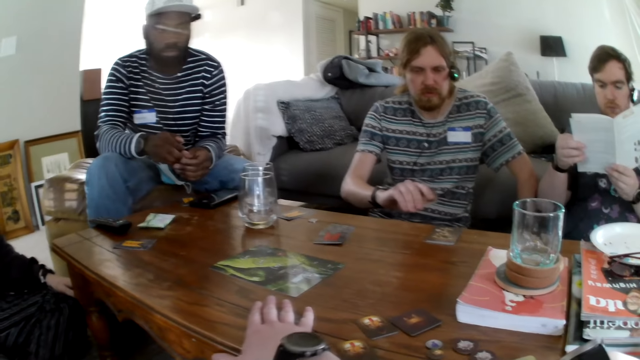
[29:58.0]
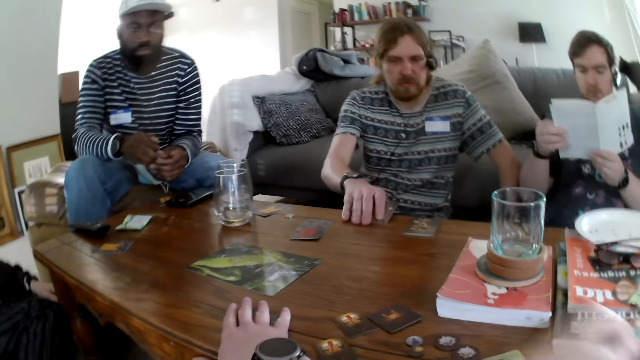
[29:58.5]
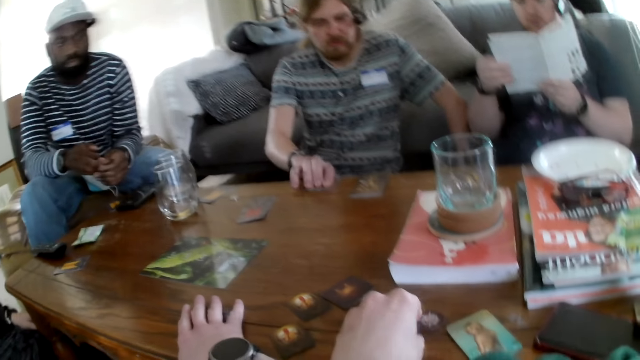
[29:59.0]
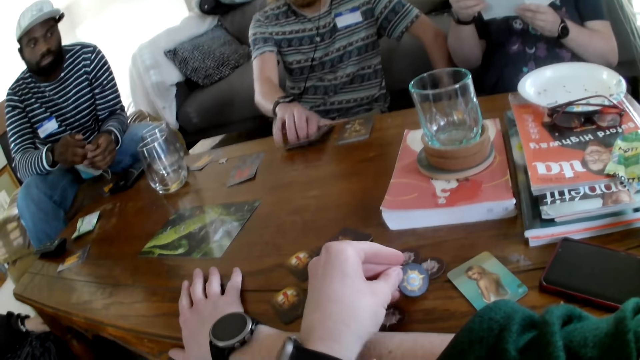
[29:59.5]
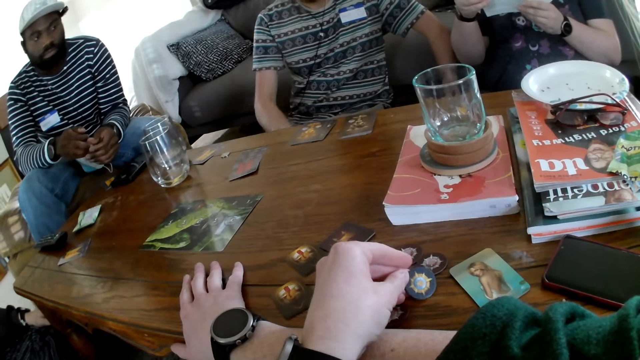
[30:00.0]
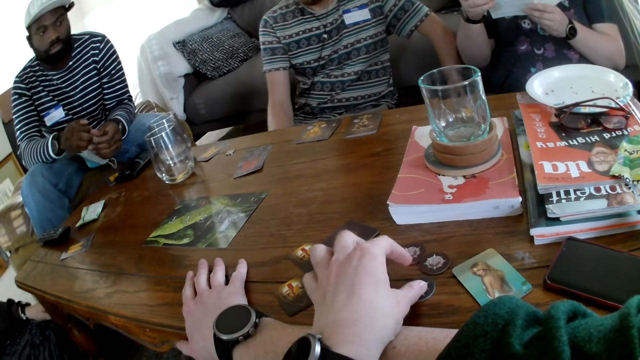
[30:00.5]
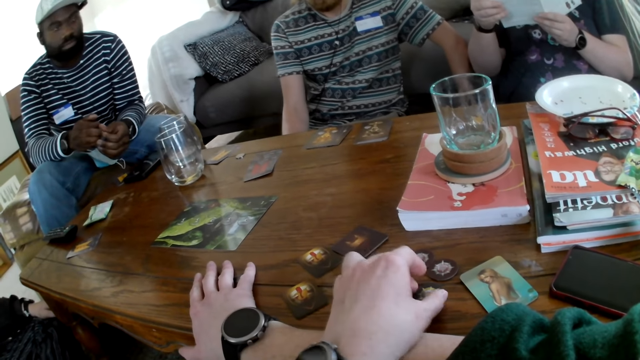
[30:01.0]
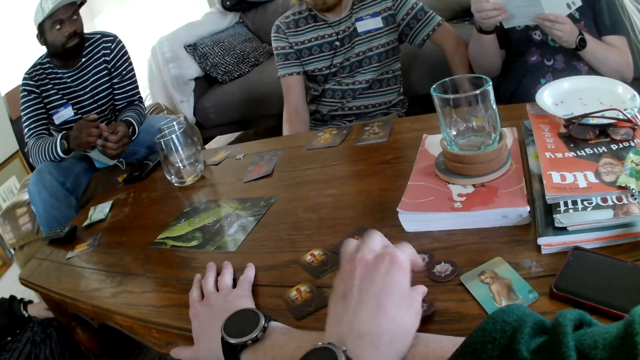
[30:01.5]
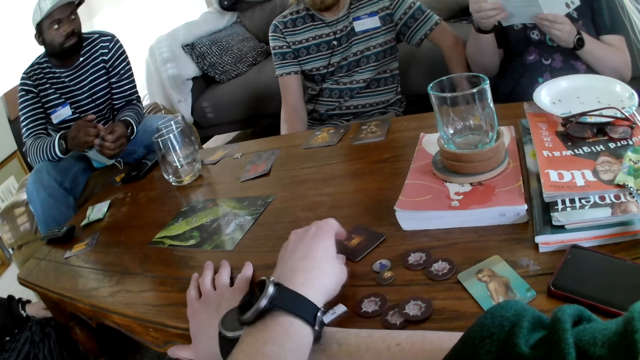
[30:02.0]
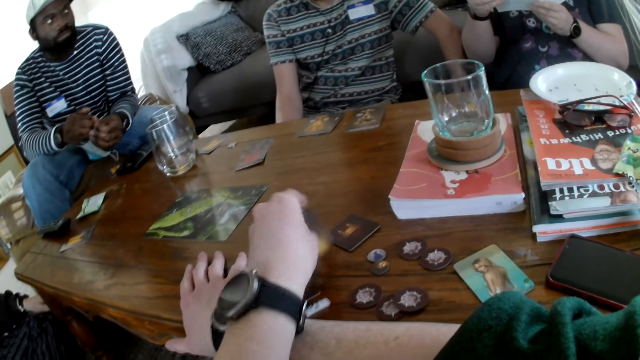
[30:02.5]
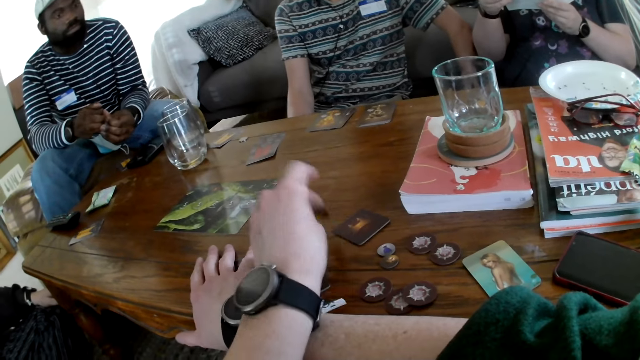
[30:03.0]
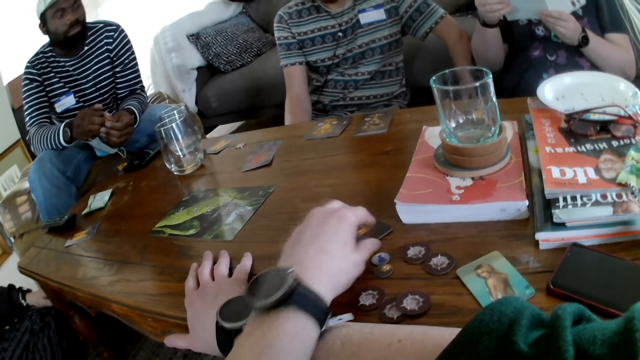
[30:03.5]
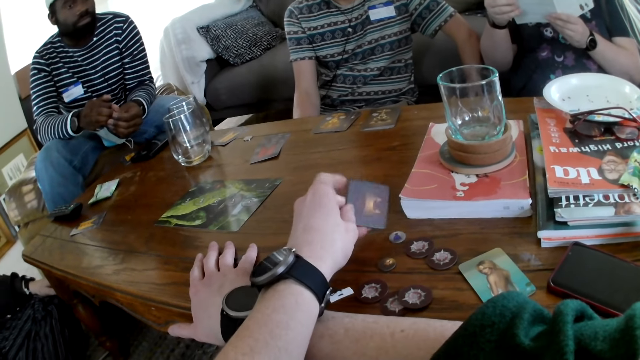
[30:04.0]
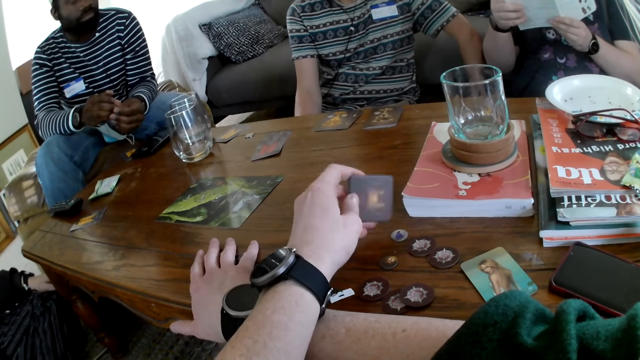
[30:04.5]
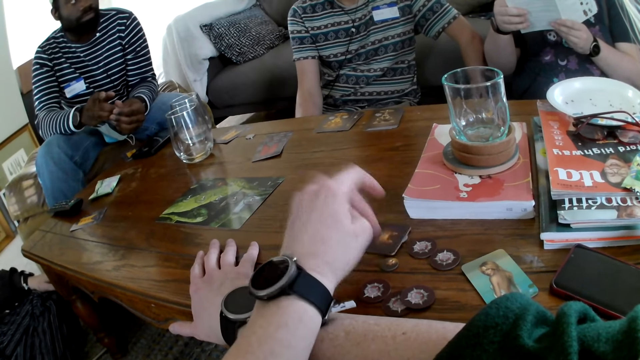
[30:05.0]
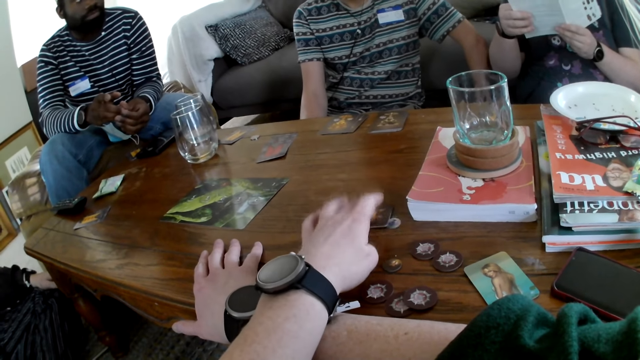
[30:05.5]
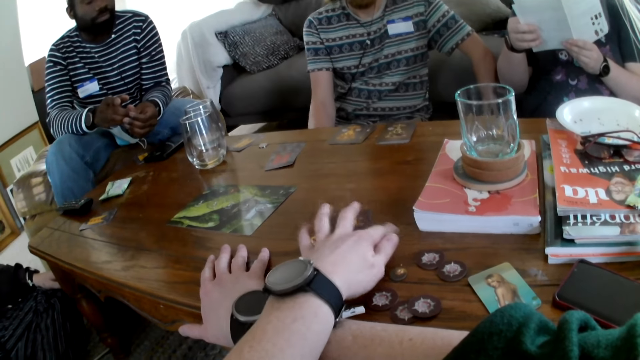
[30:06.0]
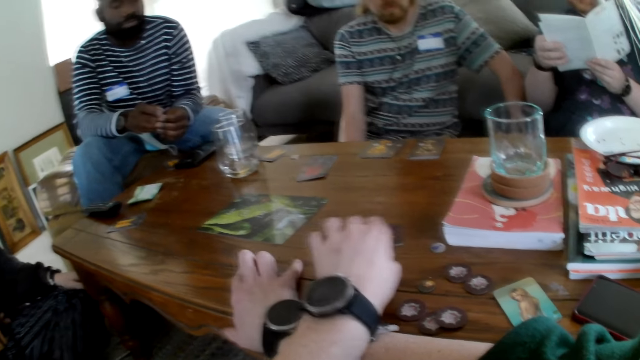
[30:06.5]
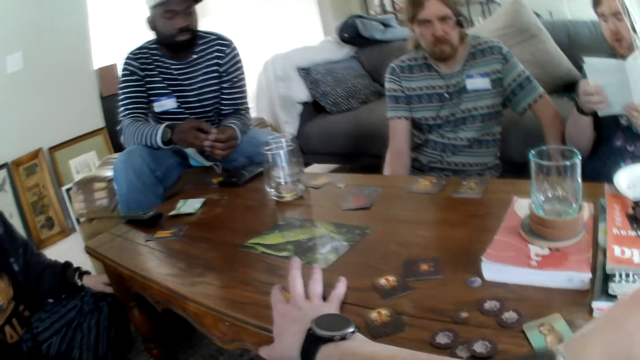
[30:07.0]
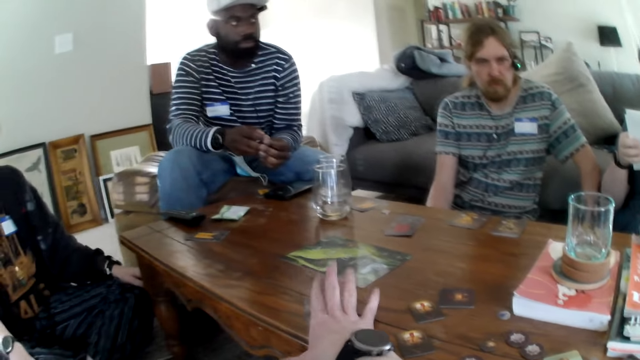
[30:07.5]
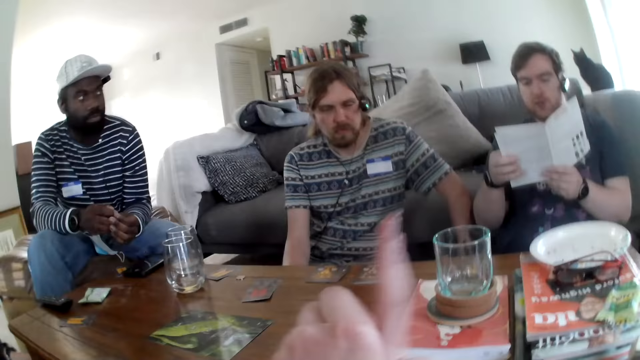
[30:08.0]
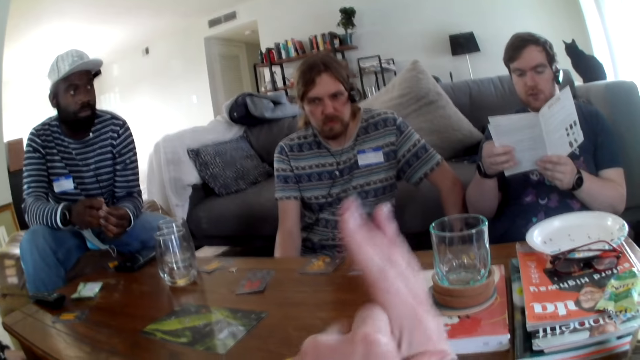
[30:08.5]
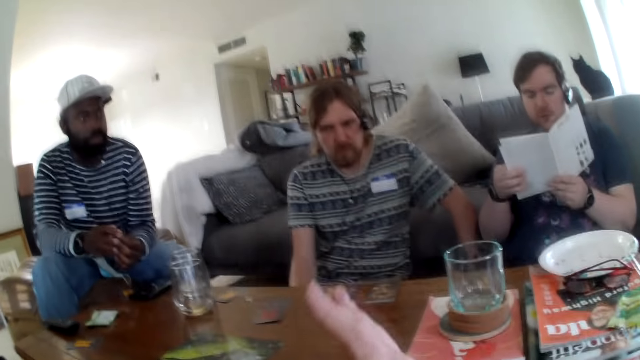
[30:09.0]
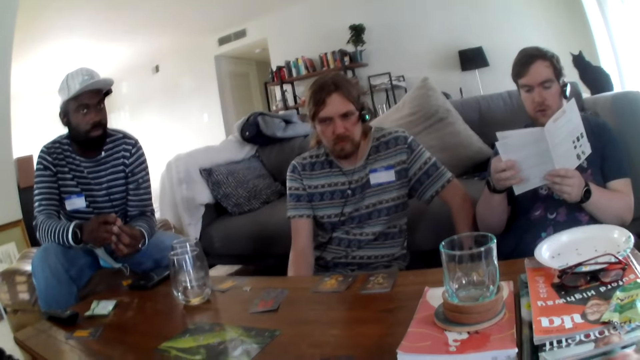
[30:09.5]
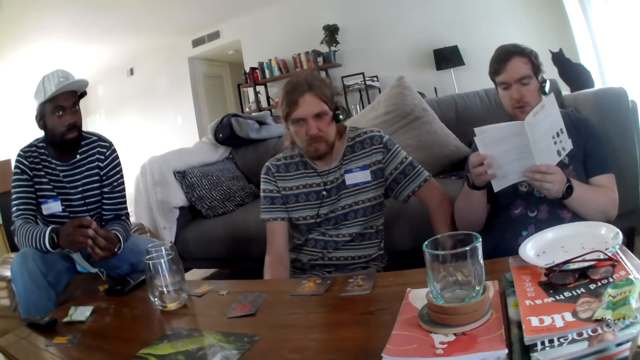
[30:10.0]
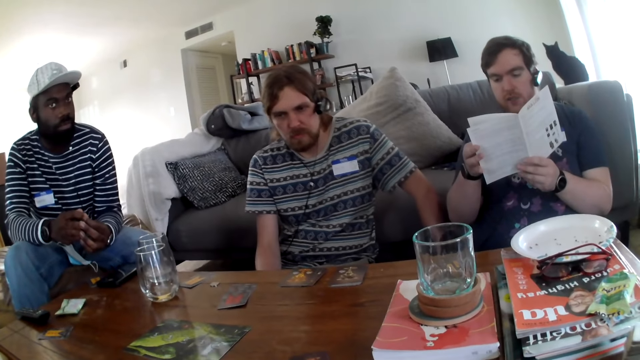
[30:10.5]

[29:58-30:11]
The camera wearer puts the hand on the table. A man puts the card on the table. The camera wearer picks a card, picks a token, puts the token down, and holds the card. A person talks when reading a book. The camera wearer taps the finger on the table.

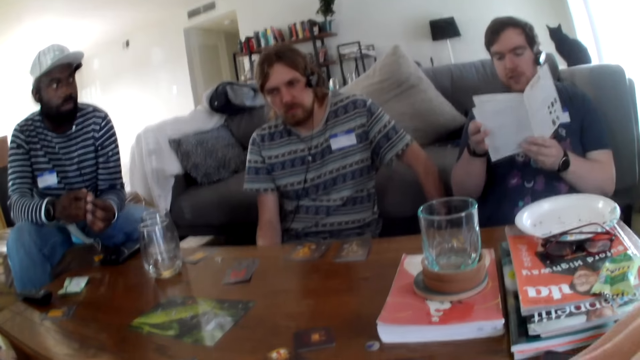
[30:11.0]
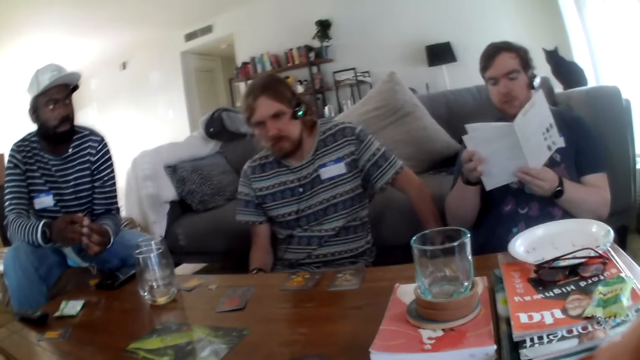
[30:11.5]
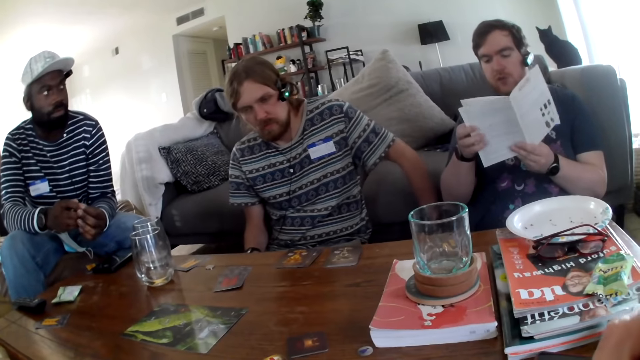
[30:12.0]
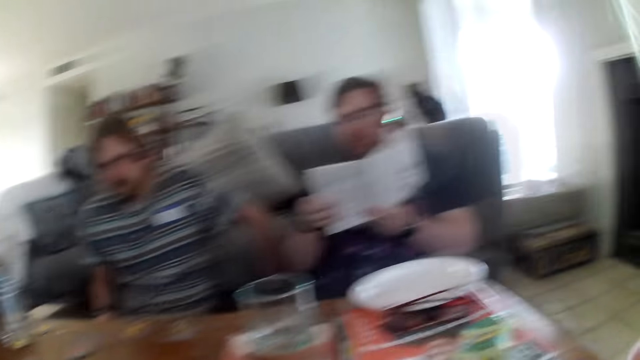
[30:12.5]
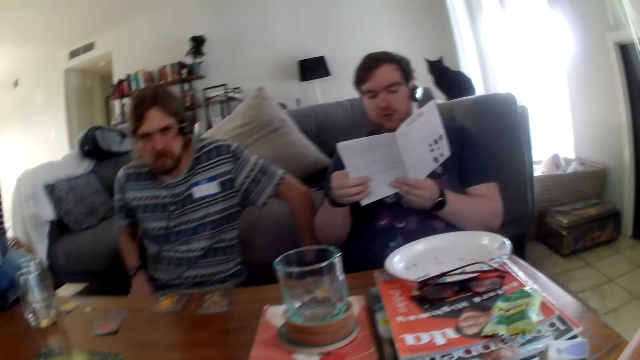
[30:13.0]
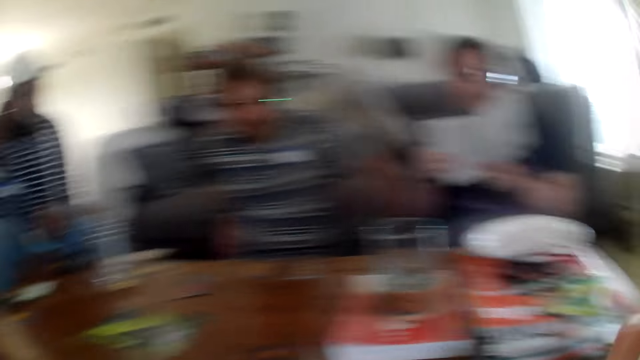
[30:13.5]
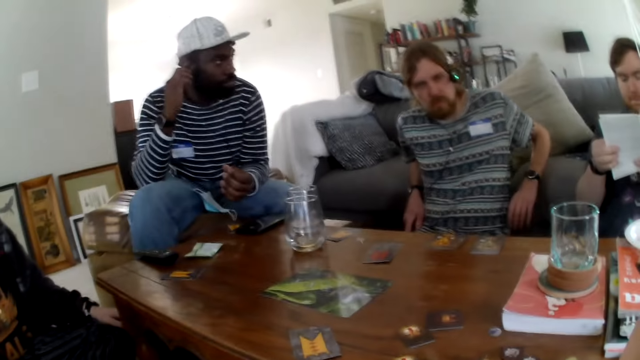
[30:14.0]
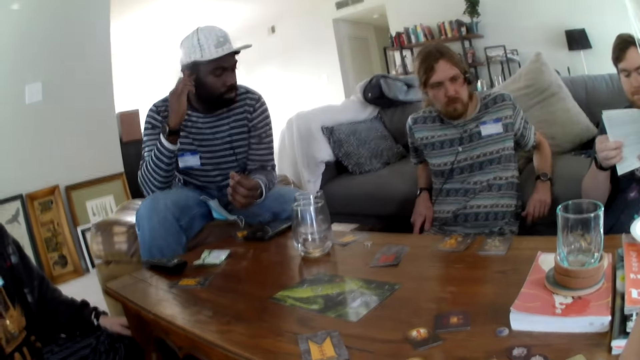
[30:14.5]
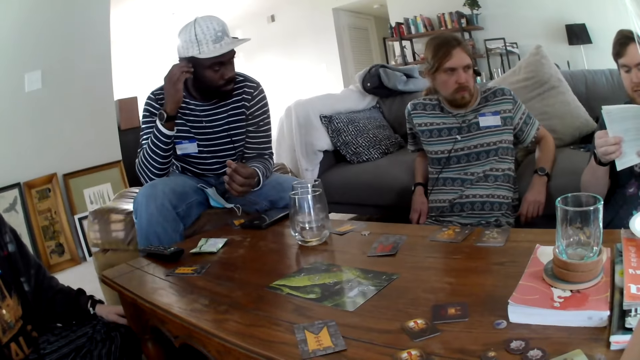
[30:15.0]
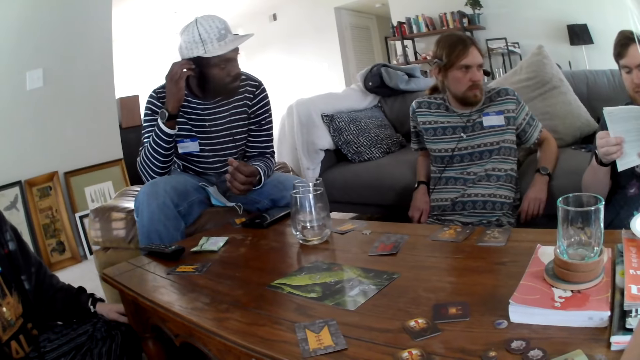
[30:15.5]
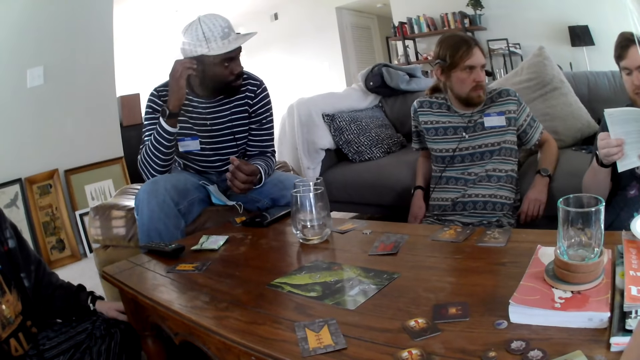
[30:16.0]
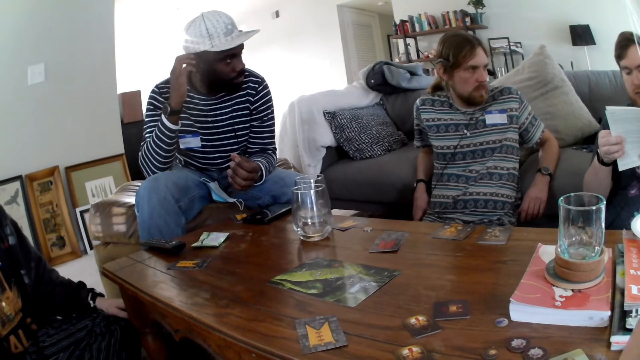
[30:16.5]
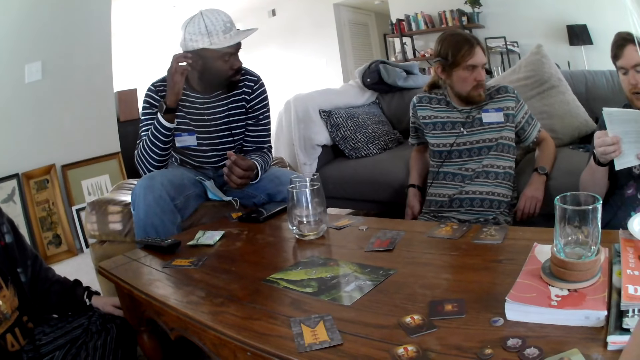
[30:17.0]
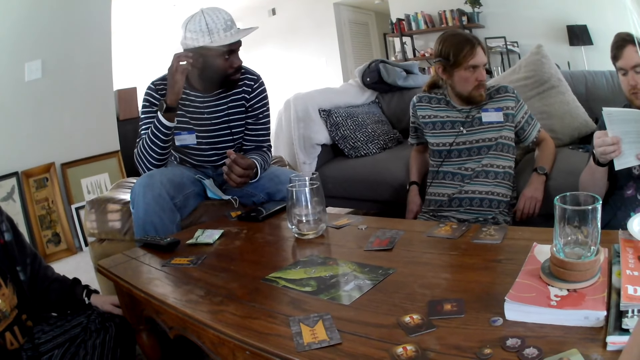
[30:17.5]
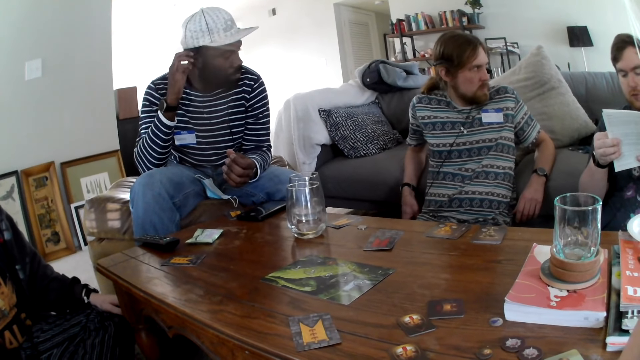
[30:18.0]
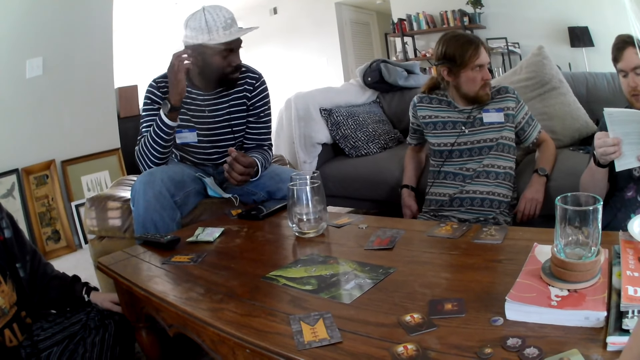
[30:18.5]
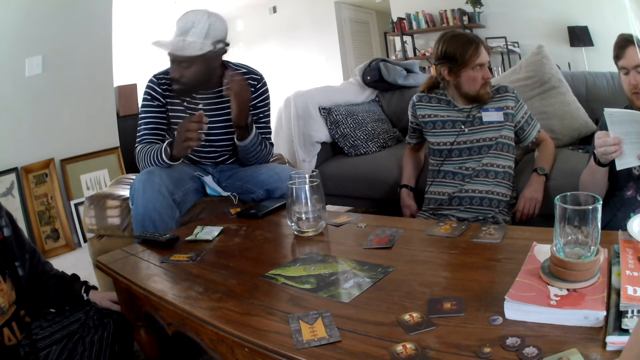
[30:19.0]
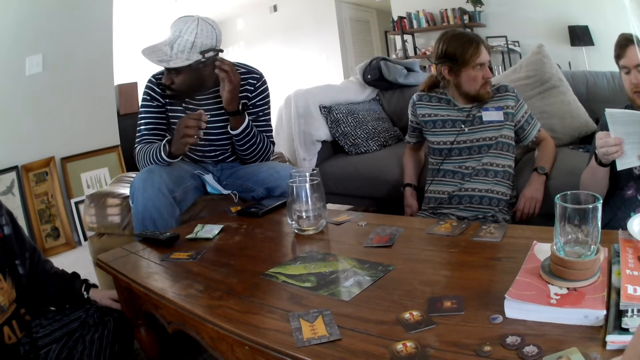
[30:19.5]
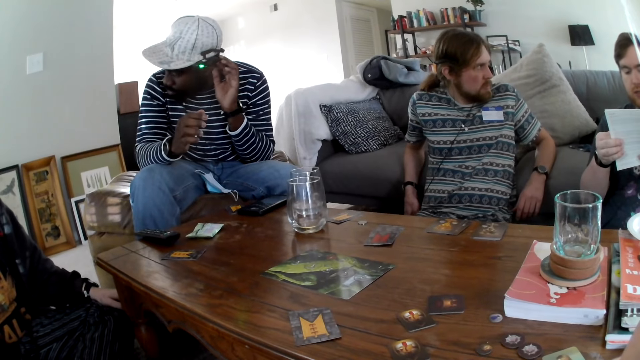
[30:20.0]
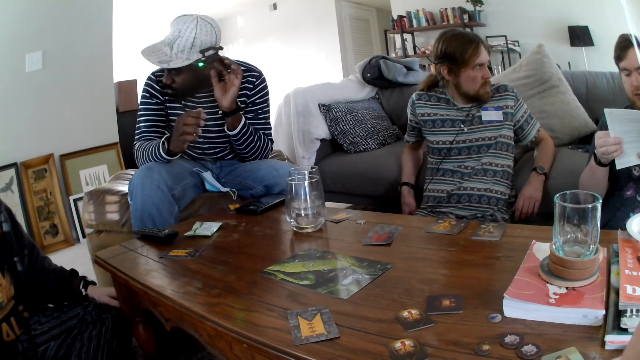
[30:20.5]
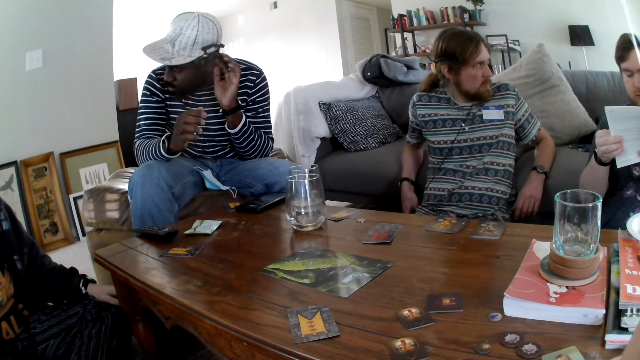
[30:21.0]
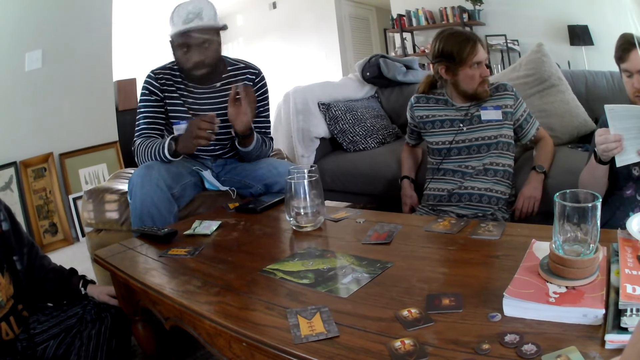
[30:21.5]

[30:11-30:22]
A man puts the hands on the sofa. Another man scratches the ear. A person touches the head. The other man touches the camera.
